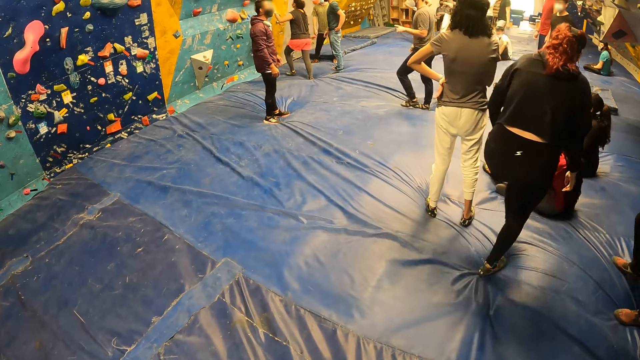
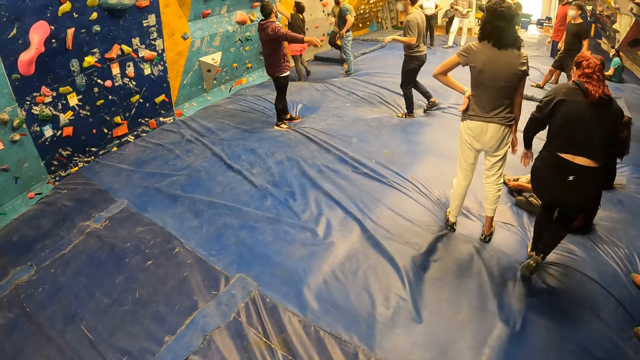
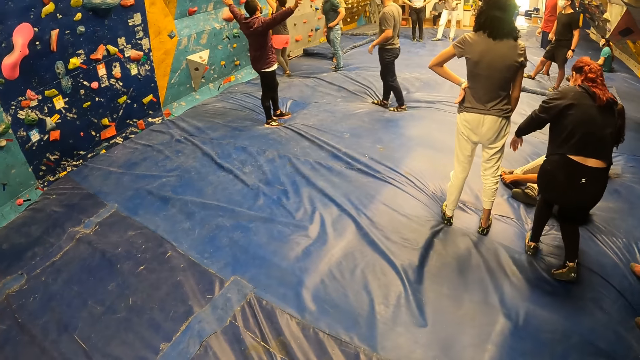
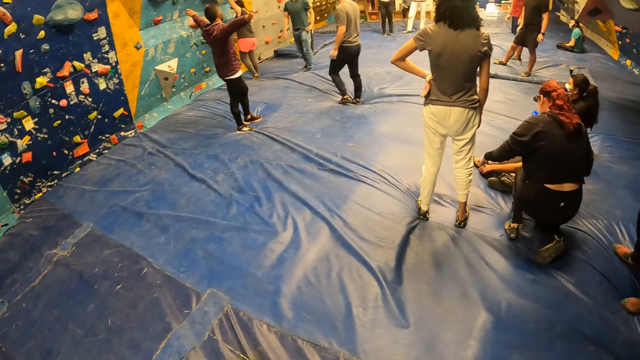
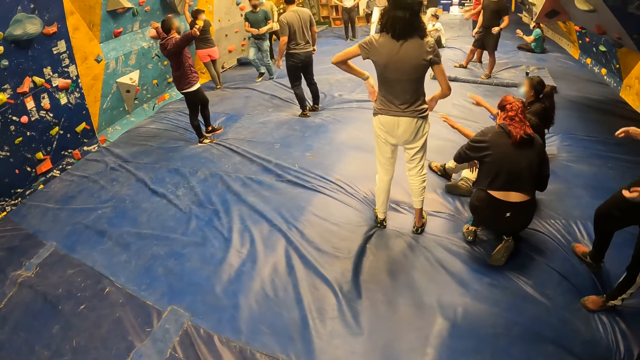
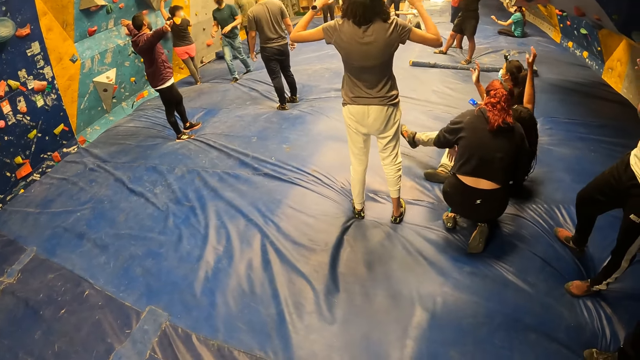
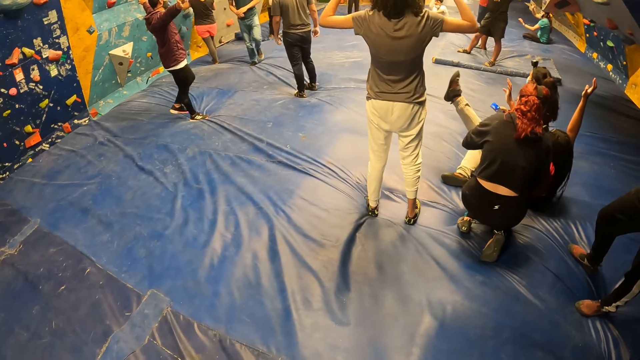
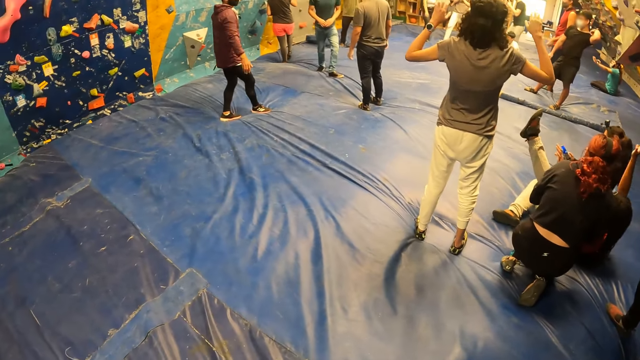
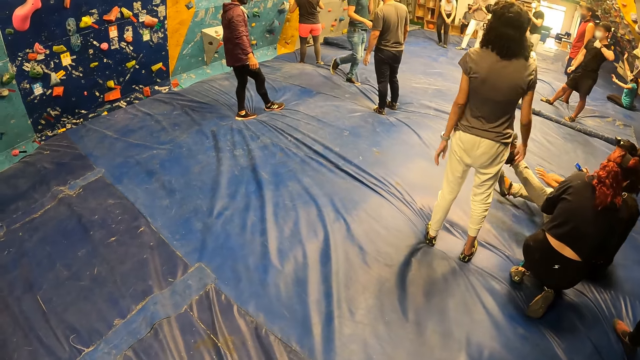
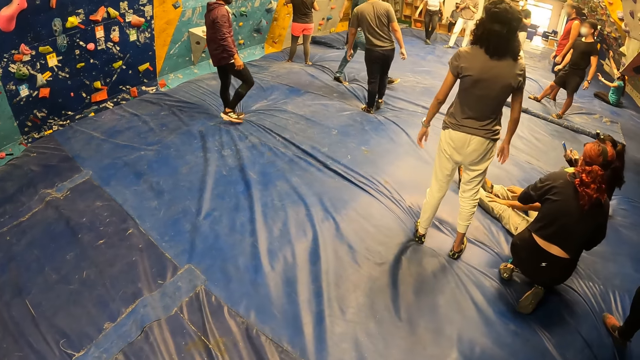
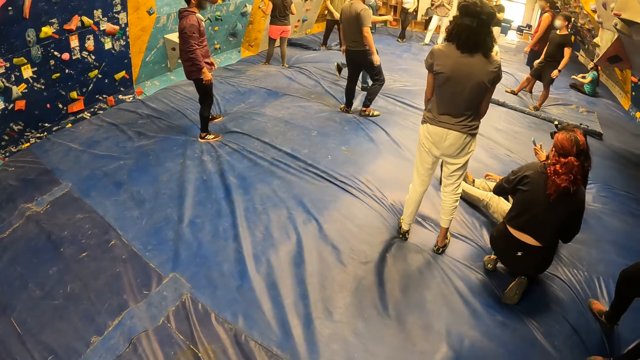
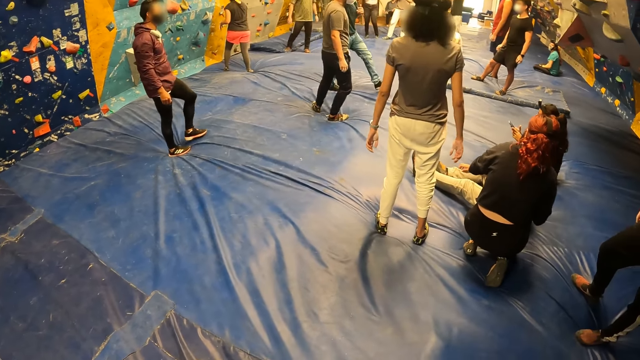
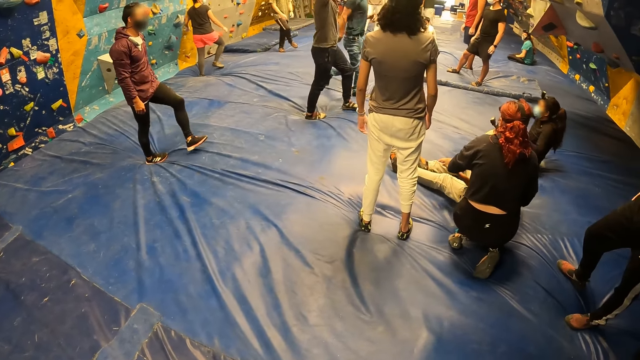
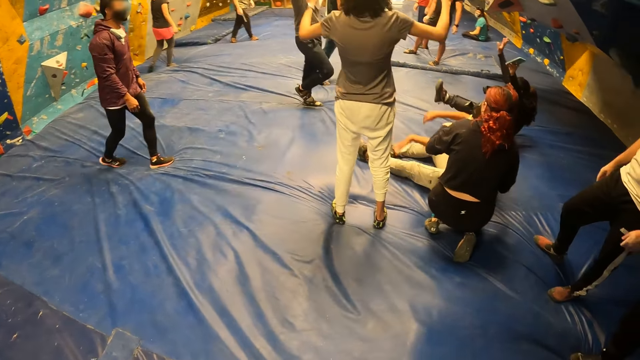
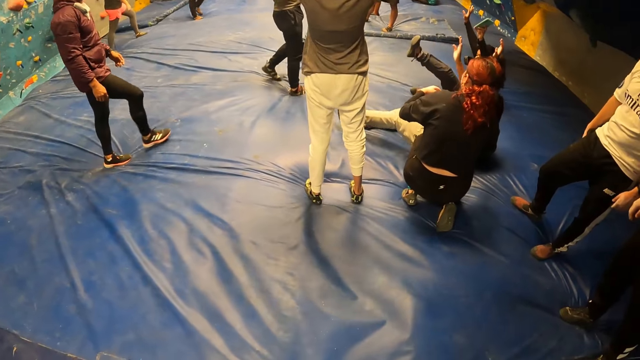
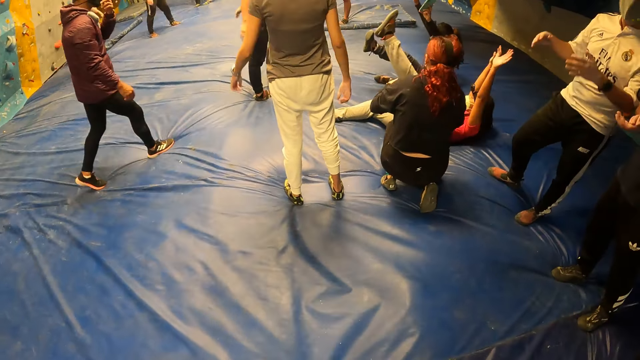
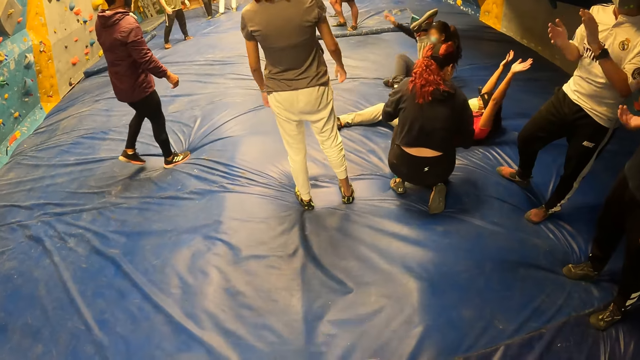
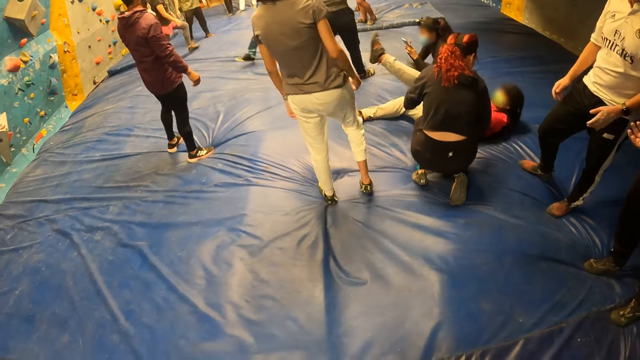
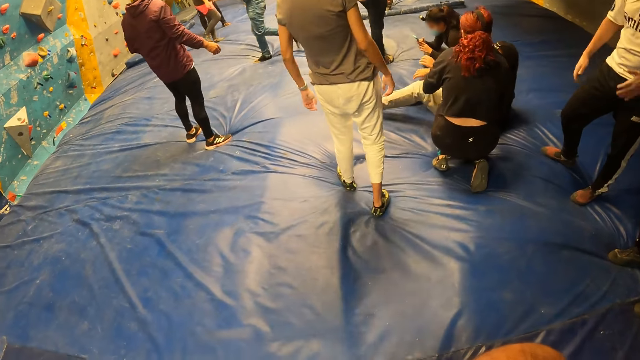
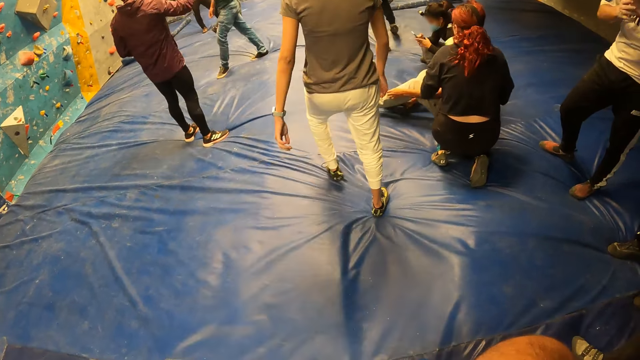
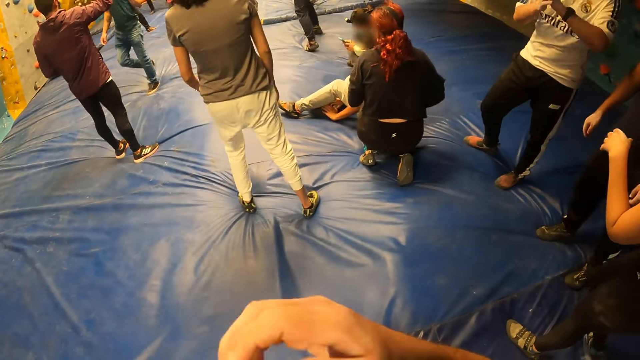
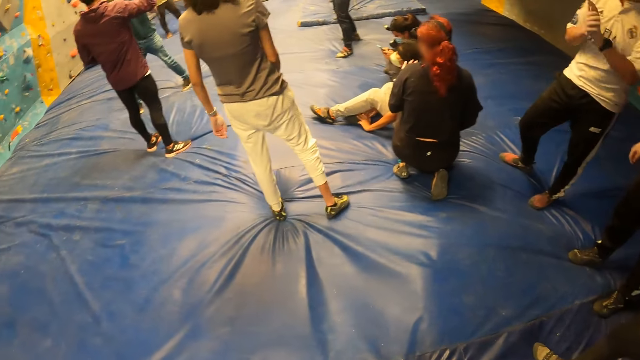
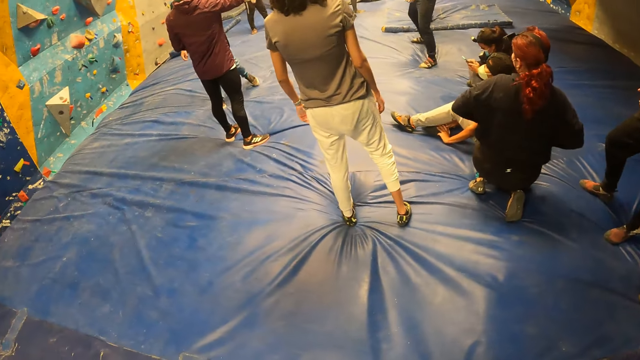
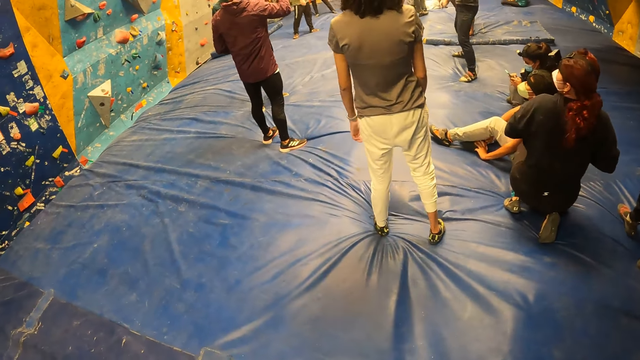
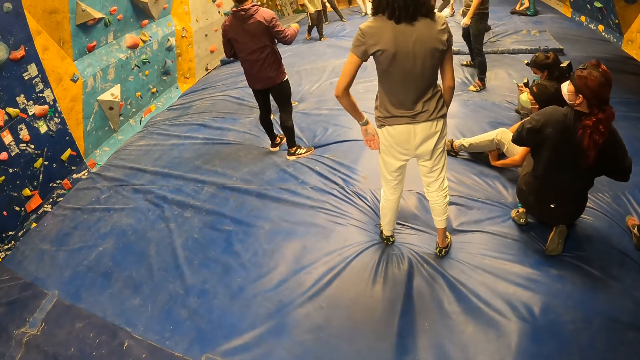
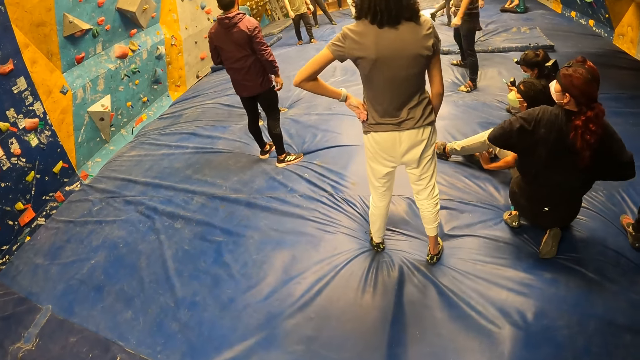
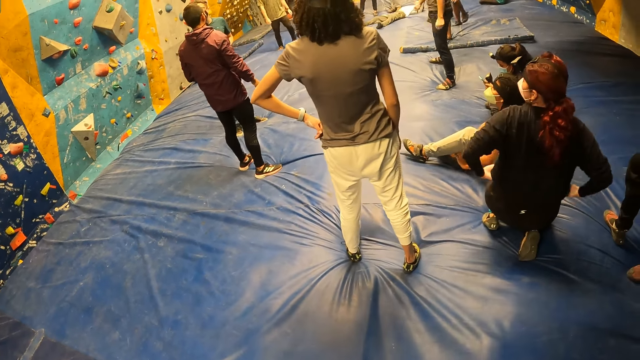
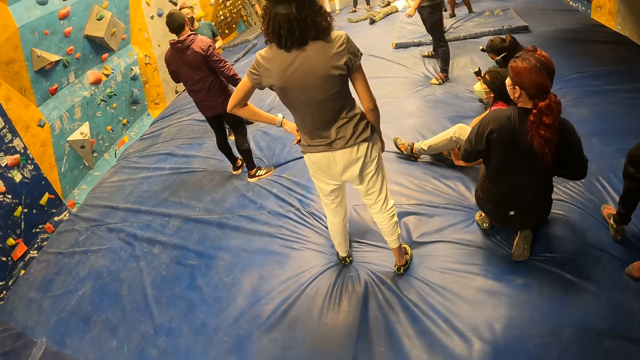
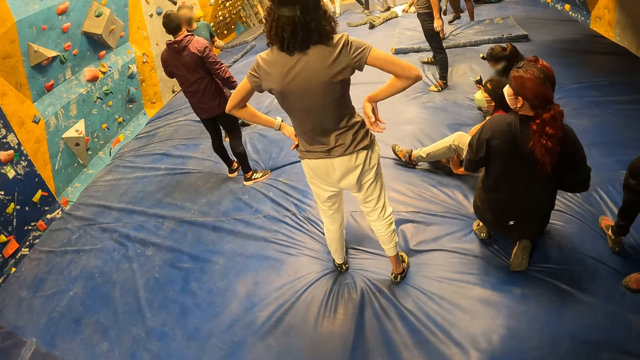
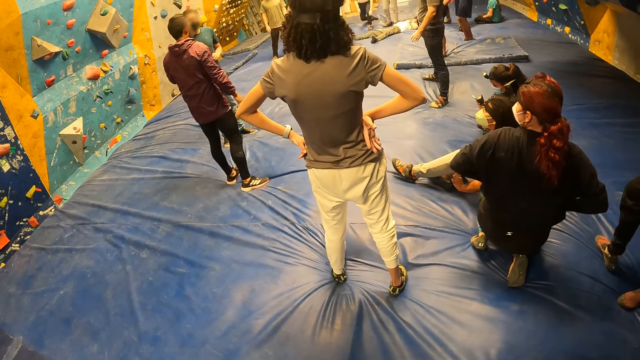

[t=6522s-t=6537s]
The camera wearer moves his hand. He looks at the wall climbers.

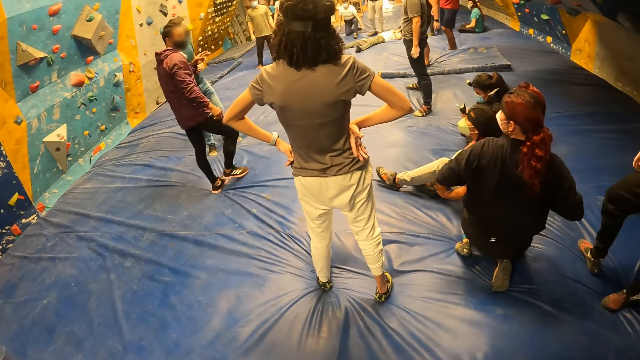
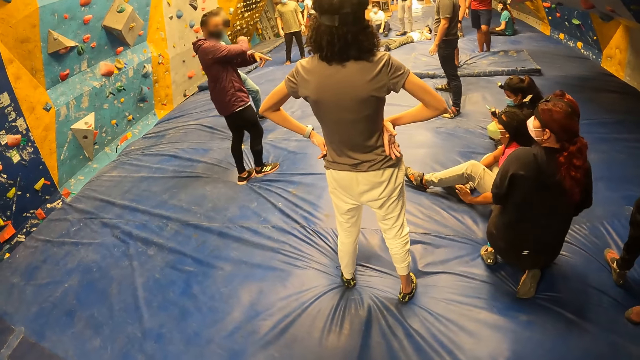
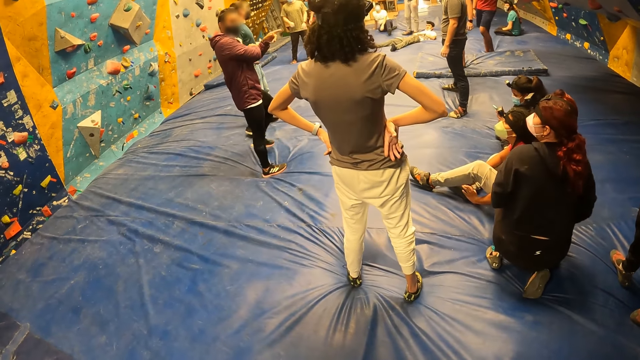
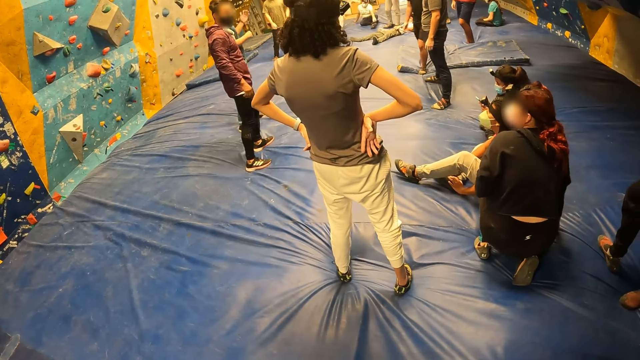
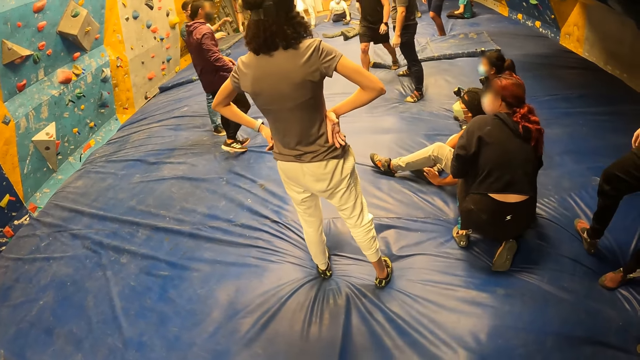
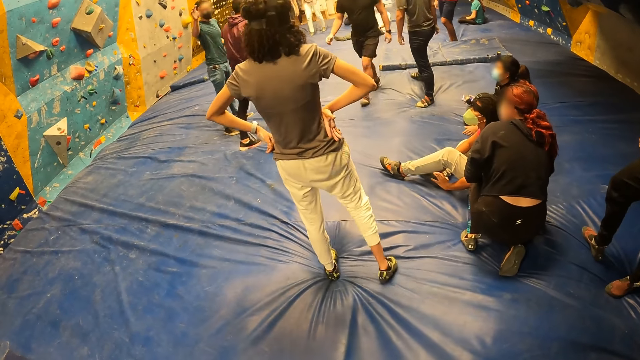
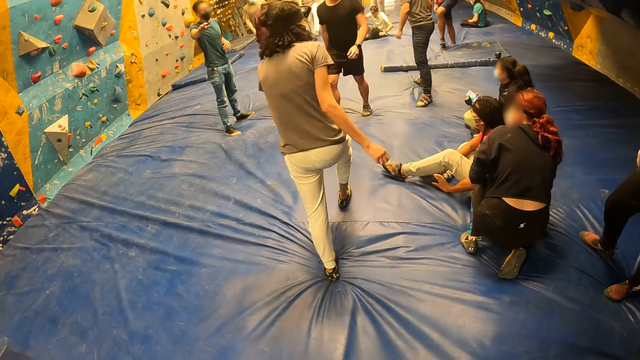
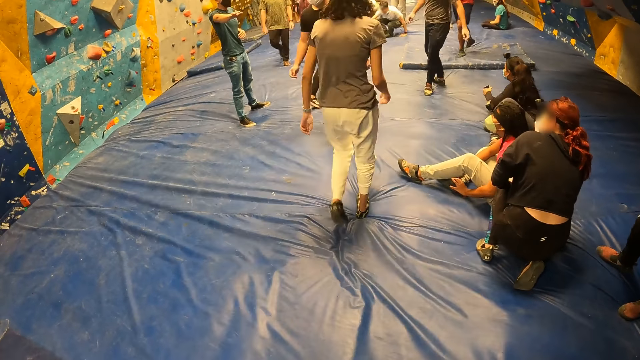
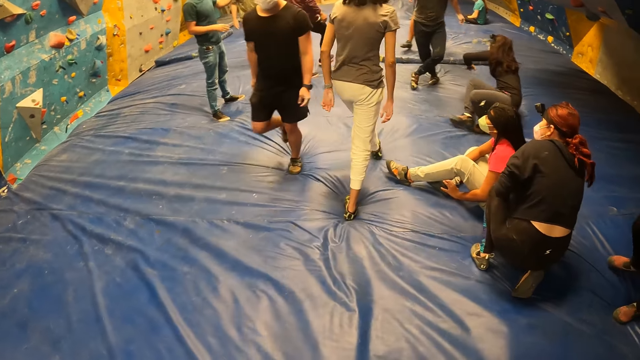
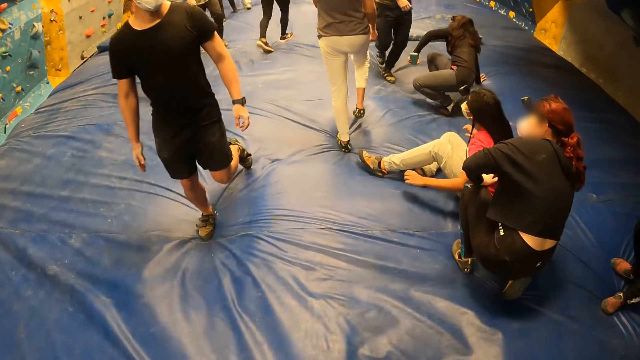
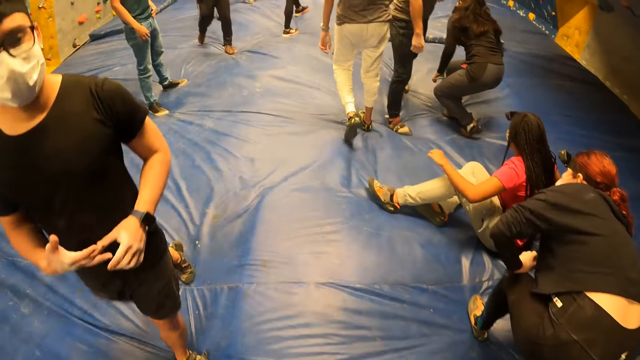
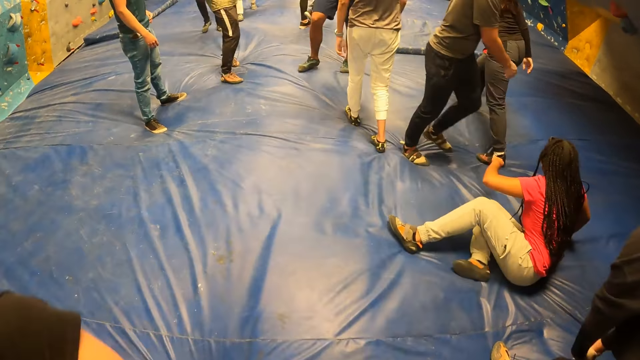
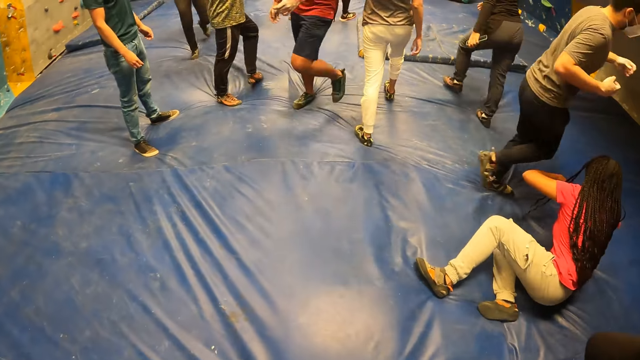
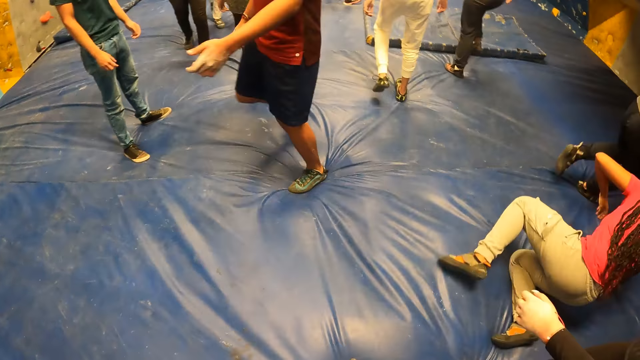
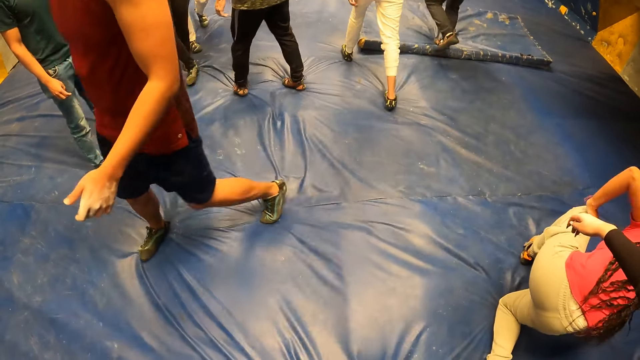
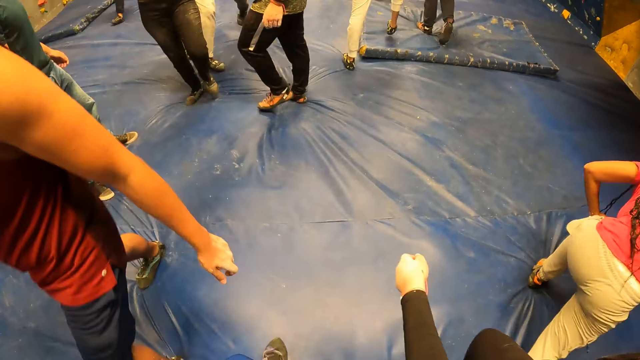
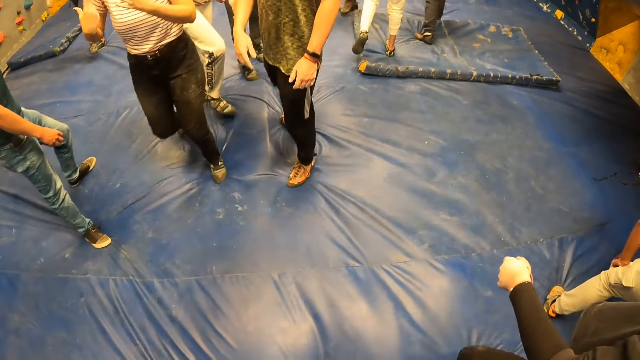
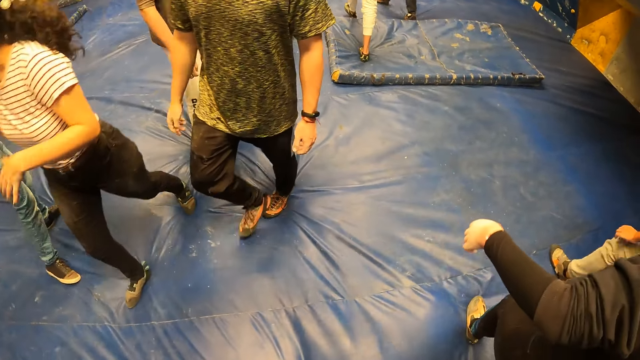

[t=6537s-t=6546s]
The woman walks to the opposite end of the rock climbing gym. The camera wearer walks to the opposite end of the rock climbing gym.
